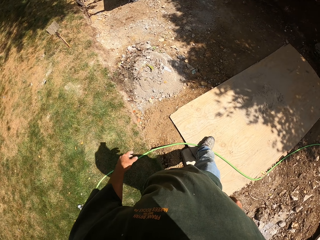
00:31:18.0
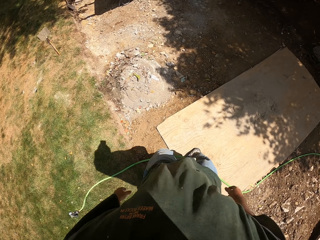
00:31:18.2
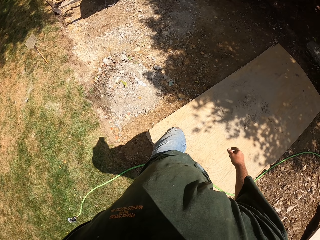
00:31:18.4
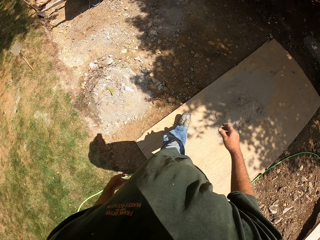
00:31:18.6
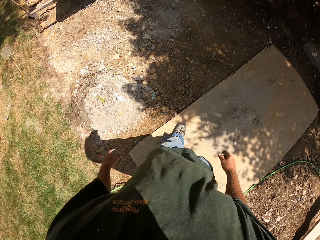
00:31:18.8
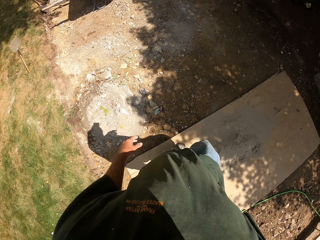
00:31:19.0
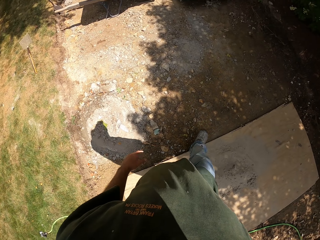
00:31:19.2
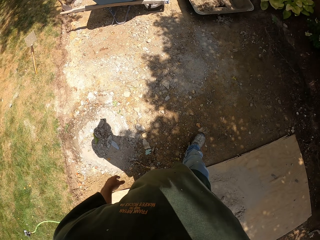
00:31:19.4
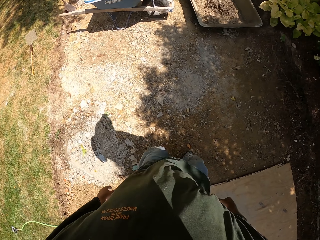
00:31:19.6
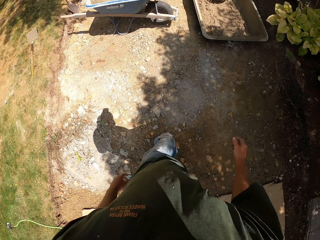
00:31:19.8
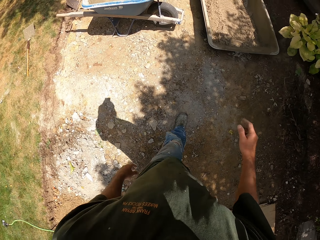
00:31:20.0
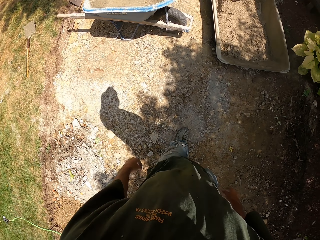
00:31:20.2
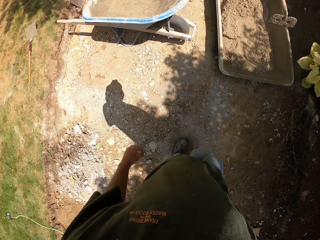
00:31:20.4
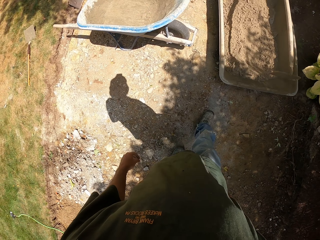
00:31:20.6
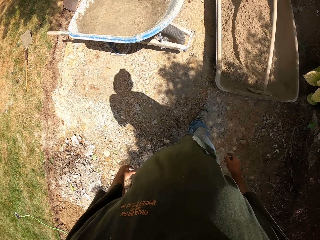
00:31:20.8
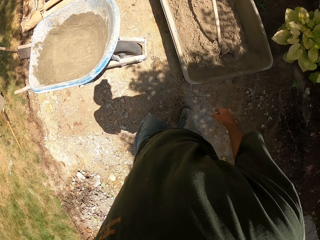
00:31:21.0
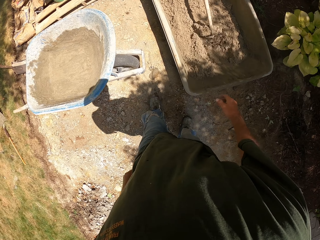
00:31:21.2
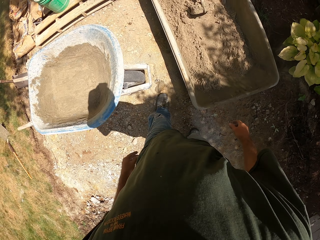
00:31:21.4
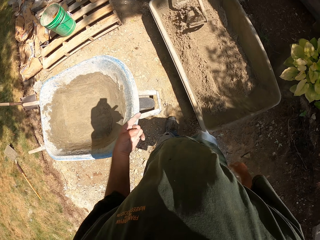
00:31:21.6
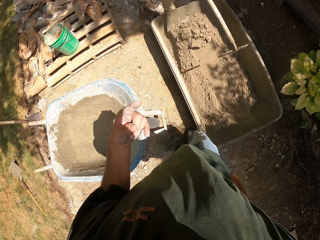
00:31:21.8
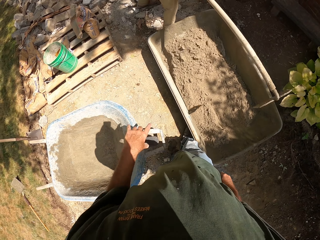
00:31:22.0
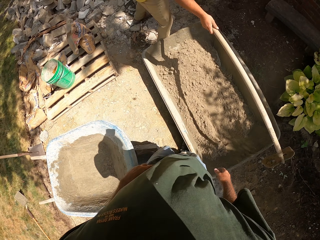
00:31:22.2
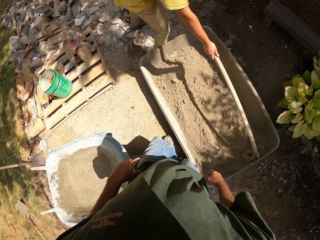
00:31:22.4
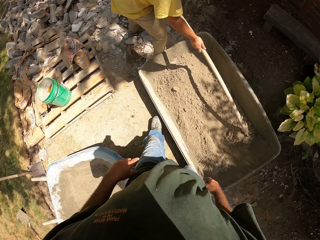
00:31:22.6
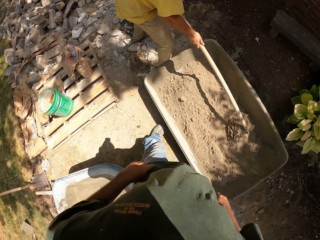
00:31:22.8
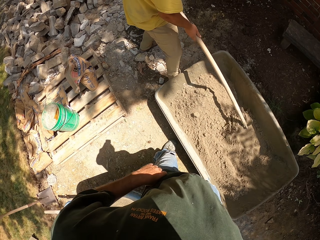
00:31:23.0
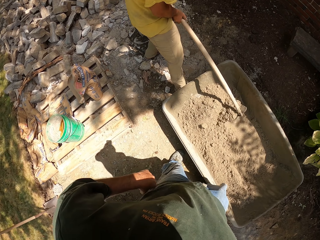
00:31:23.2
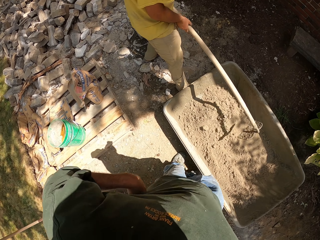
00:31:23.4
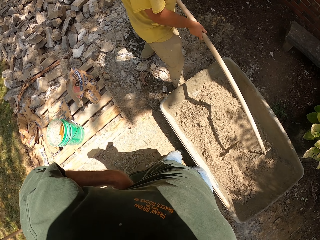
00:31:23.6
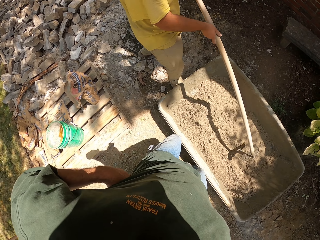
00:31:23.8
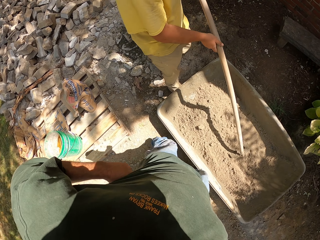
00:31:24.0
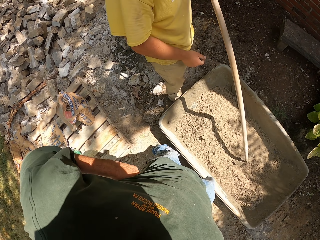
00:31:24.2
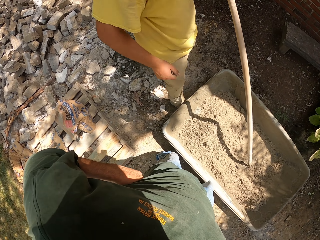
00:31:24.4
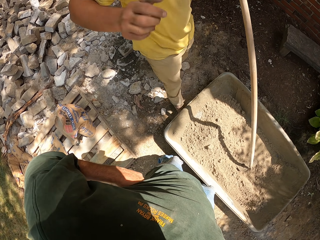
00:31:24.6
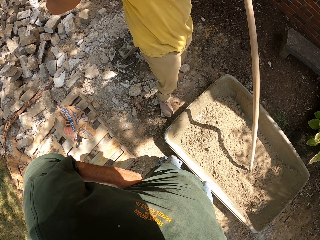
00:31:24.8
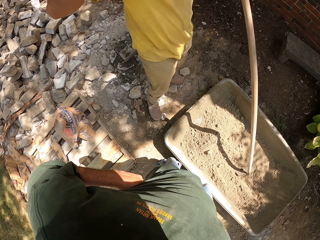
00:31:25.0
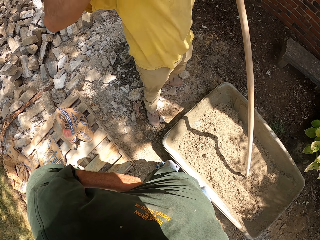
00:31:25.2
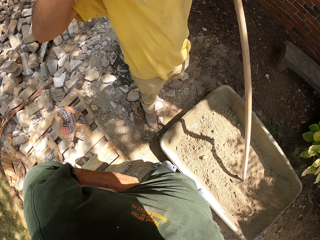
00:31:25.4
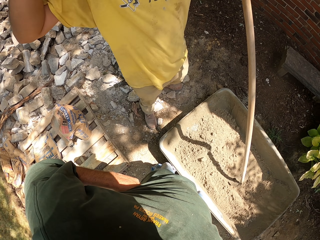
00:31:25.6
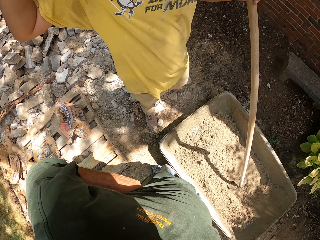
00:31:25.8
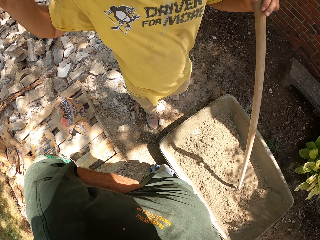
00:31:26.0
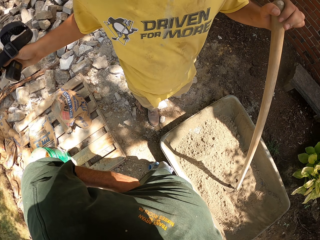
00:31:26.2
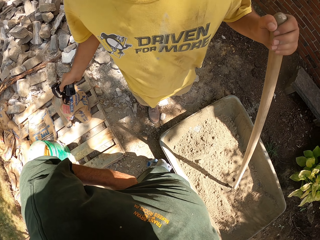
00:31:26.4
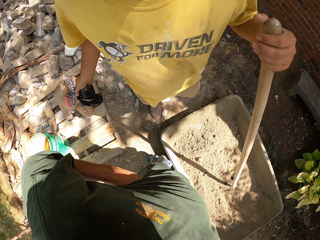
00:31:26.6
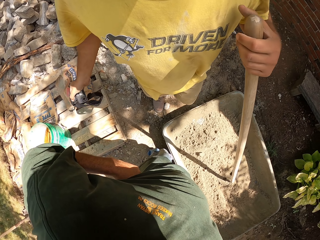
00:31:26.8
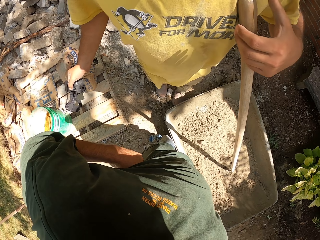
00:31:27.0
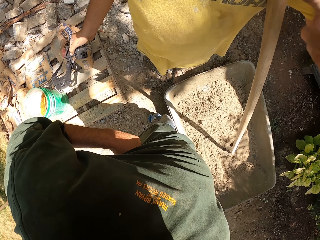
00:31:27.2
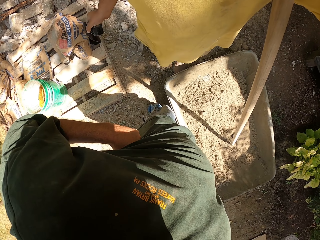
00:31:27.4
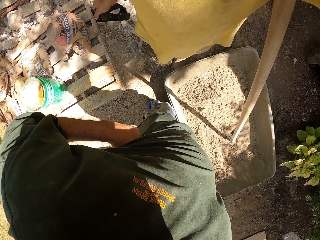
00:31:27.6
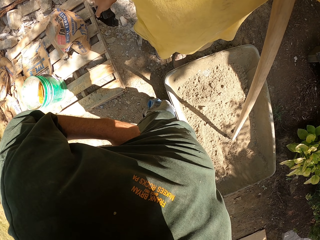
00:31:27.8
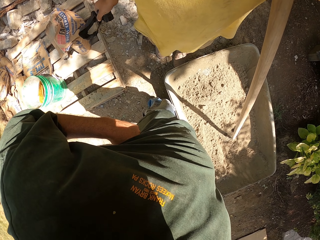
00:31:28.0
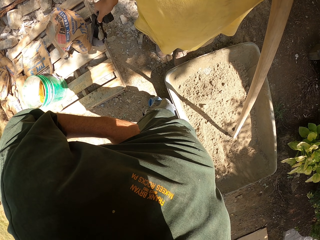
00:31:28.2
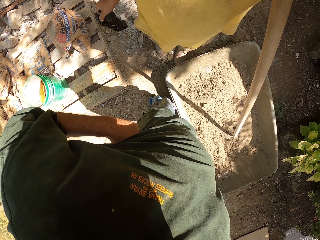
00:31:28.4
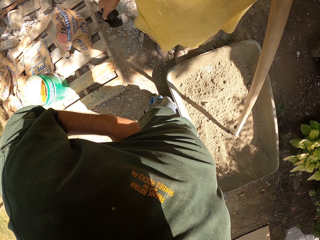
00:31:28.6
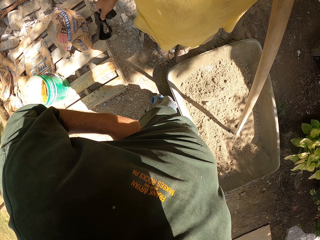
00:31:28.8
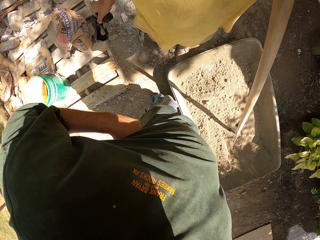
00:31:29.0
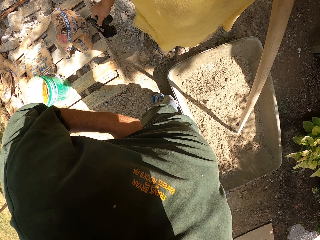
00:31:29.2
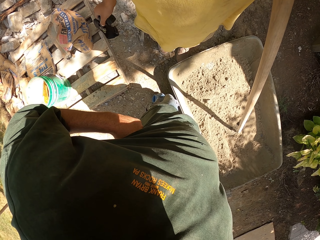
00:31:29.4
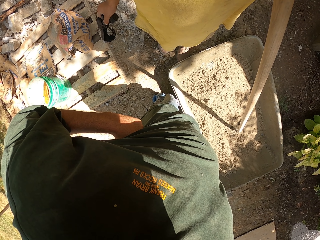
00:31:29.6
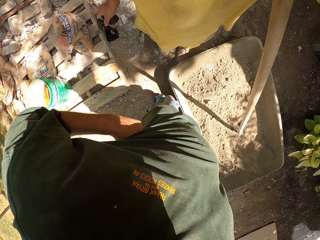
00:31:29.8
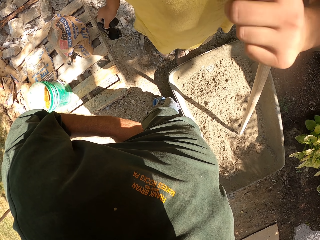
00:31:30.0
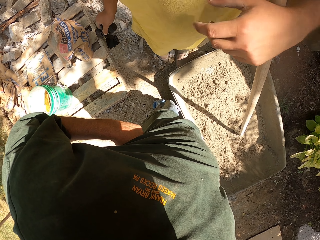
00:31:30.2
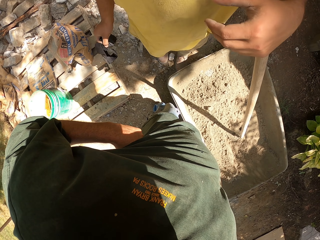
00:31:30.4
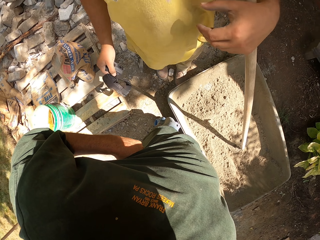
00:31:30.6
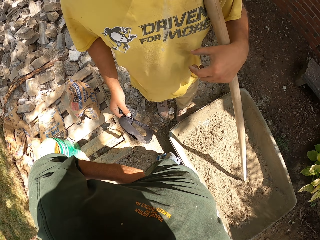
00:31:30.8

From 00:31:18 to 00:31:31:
The camera wearer raises the finger. A man mixes sand with a hoe. The camera wearer converses with the man. The man removes the camera and holds the camera.

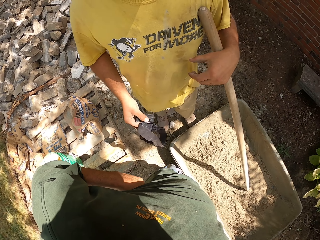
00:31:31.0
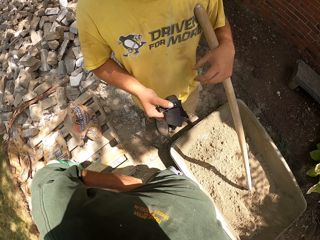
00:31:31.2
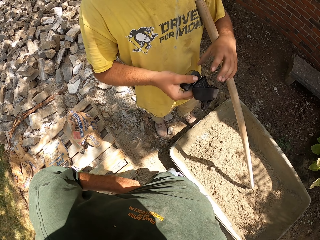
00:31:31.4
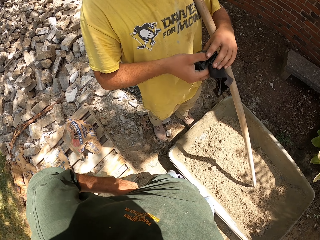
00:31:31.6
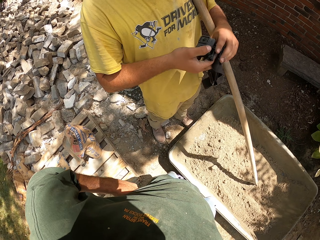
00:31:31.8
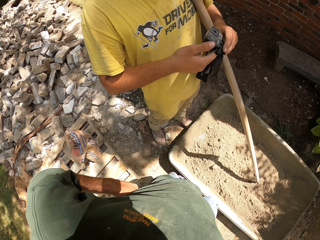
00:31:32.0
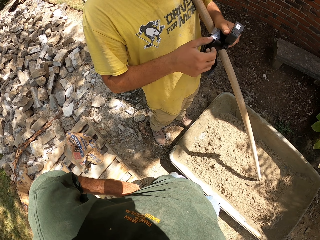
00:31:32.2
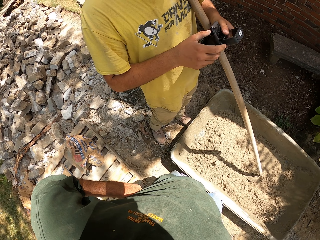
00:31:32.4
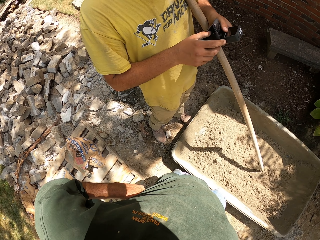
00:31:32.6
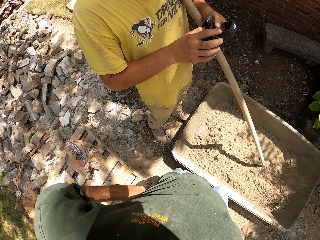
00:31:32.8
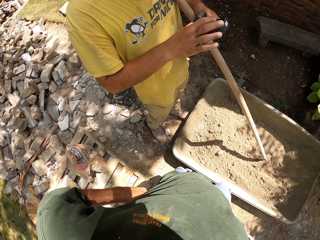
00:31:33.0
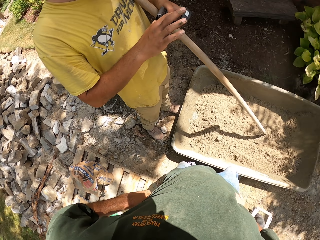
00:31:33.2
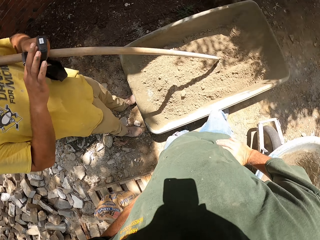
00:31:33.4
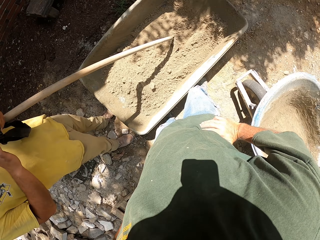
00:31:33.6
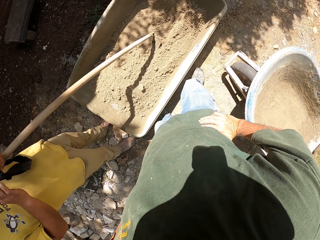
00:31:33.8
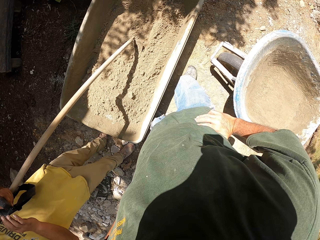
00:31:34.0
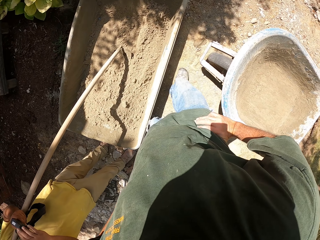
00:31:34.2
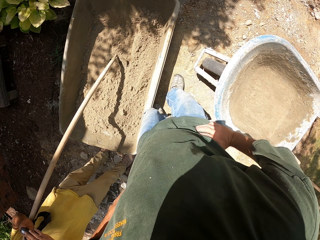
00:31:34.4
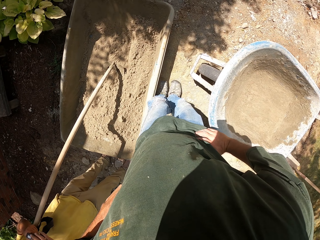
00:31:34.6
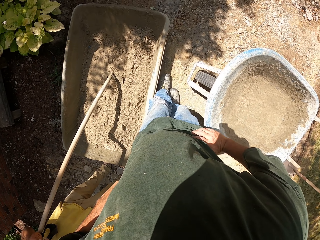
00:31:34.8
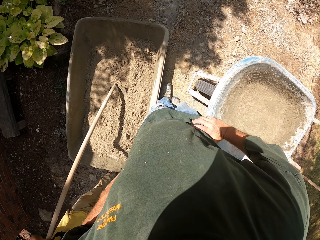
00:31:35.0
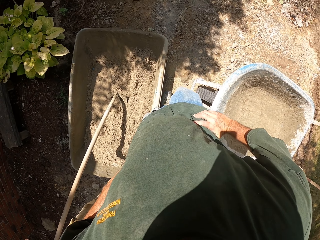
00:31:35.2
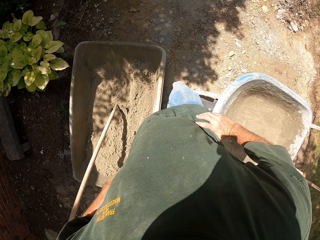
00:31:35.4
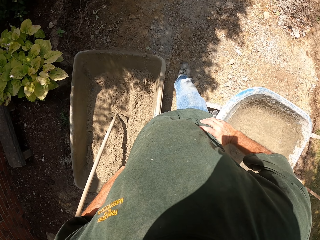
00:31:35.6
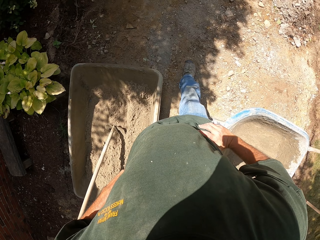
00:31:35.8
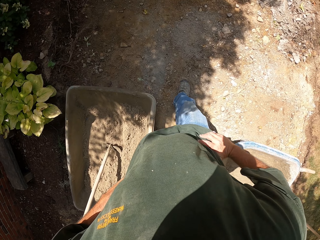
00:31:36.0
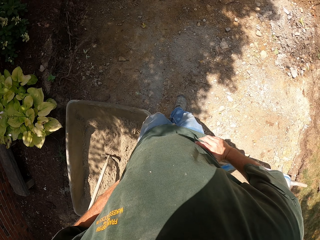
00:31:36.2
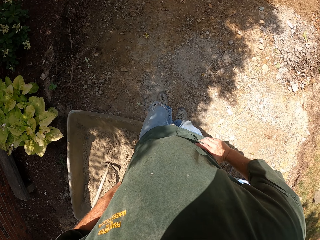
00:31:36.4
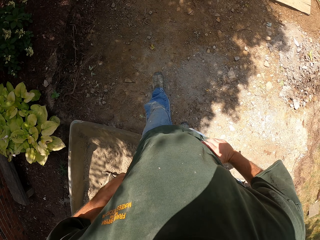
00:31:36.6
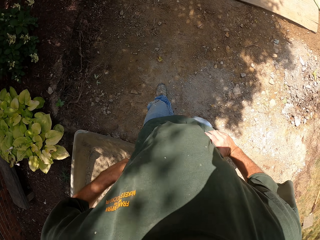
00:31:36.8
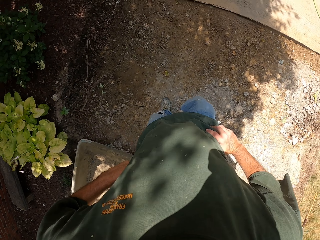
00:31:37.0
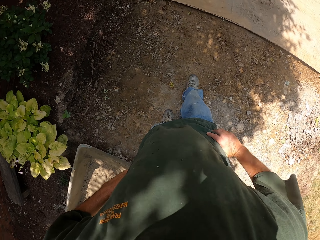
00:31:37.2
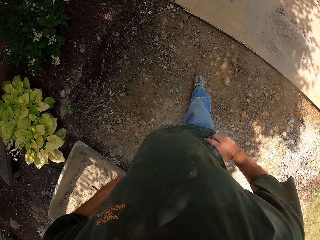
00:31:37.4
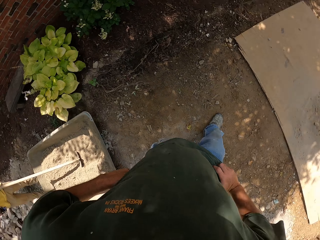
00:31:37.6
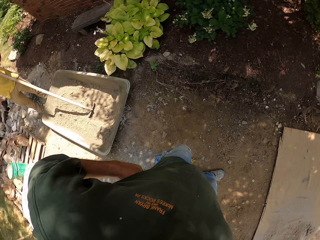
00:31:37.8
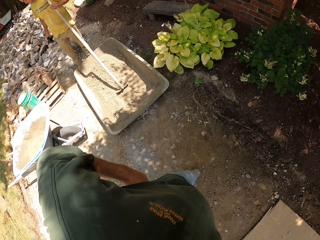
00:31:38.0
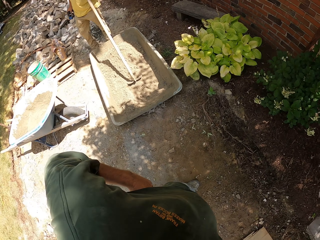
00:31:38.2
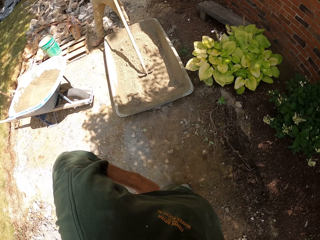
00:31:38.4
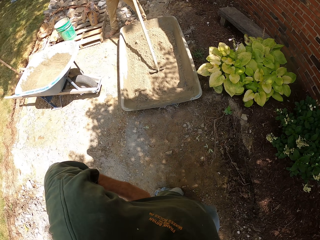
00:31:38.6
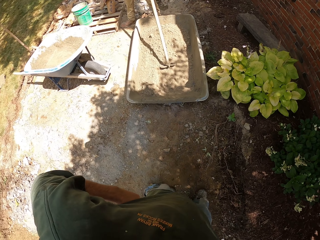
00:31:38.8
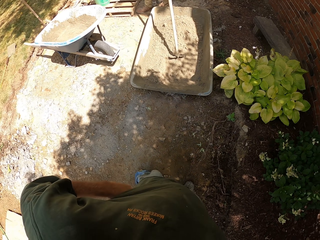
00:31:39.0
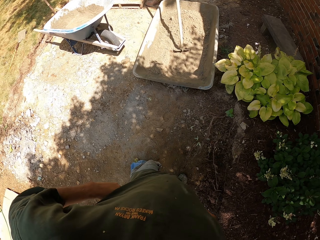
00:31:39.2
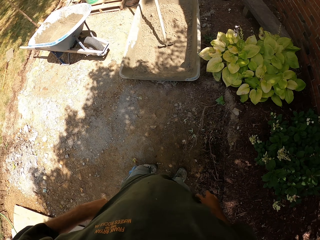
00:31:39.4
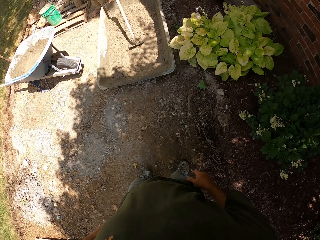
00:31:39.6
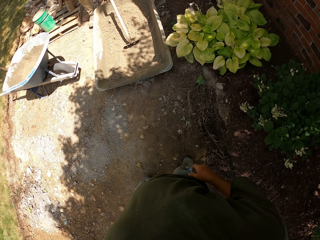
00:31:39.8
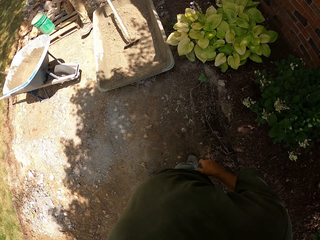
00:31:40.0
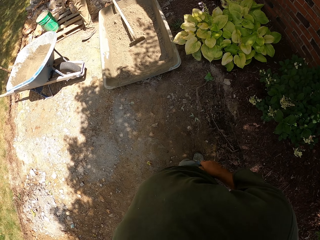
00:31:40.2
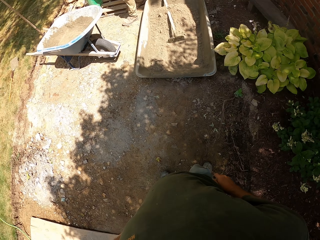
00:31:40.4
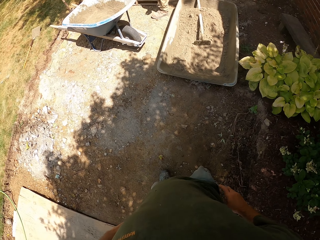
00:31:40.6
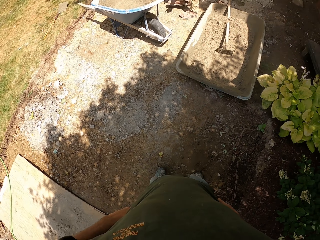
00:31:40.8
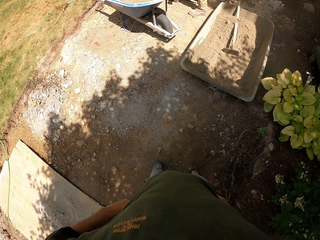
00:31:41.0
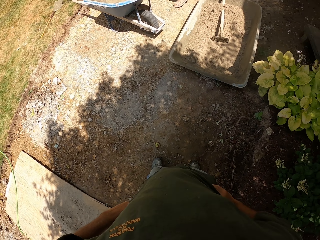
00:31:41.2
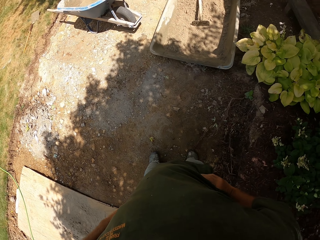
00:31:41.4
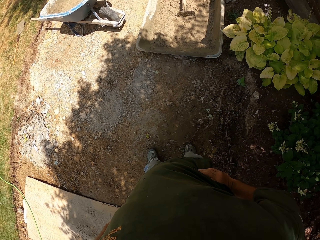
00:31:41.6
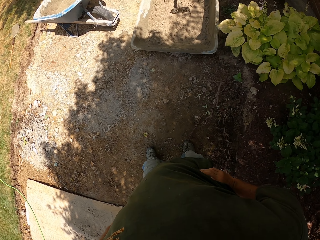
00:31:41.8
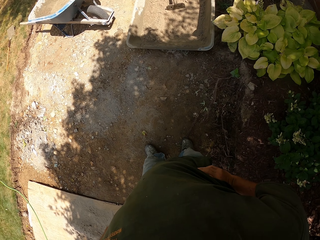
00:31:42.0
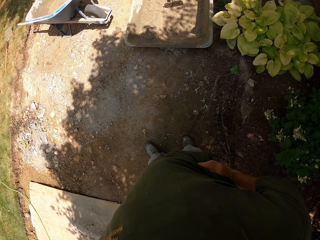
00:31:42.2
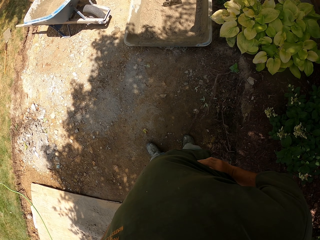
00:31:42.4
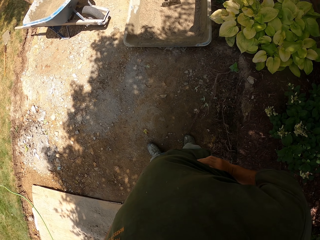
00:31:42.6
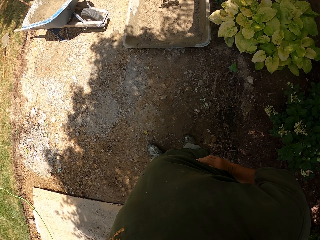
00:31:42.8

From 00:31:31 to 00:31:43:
The camera wearer turns around. They walk around the compound and look around. They look around the compound.
